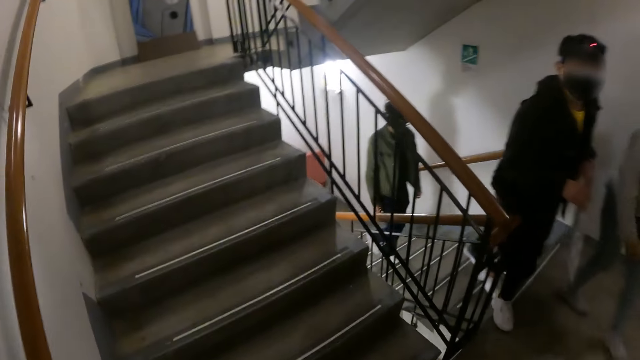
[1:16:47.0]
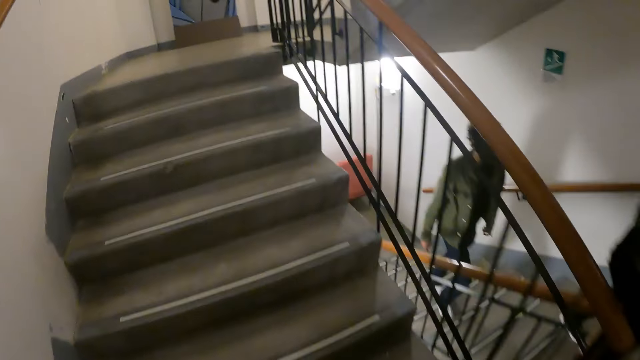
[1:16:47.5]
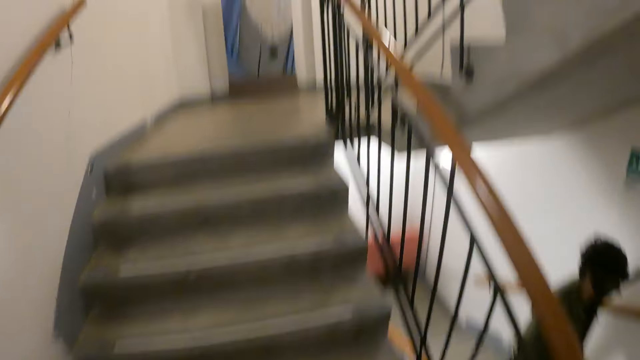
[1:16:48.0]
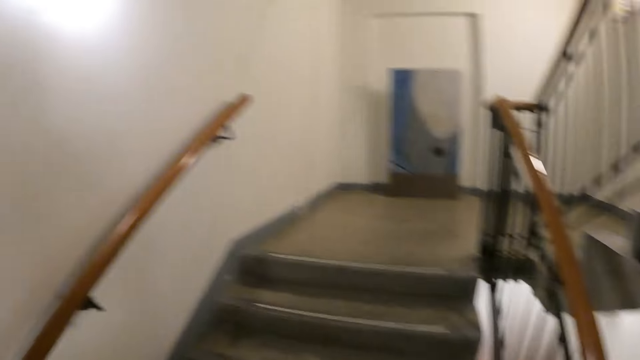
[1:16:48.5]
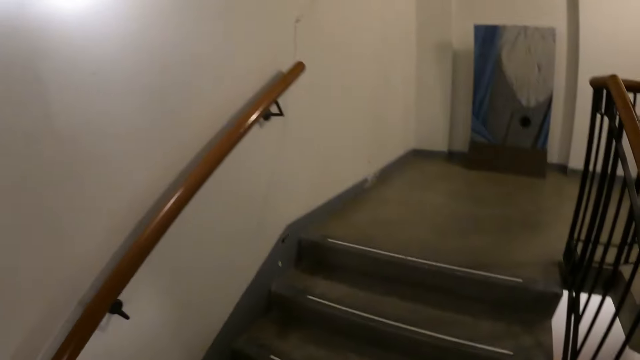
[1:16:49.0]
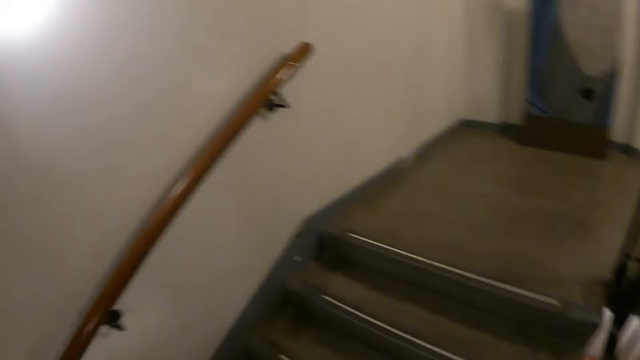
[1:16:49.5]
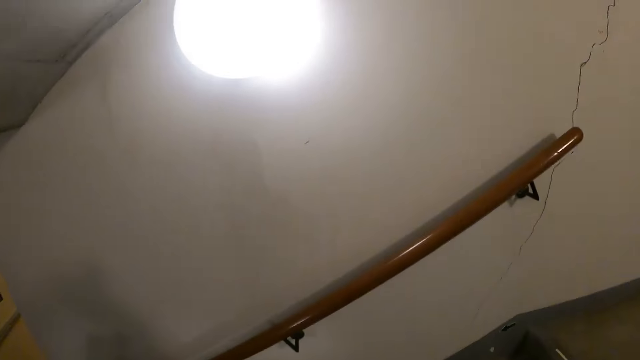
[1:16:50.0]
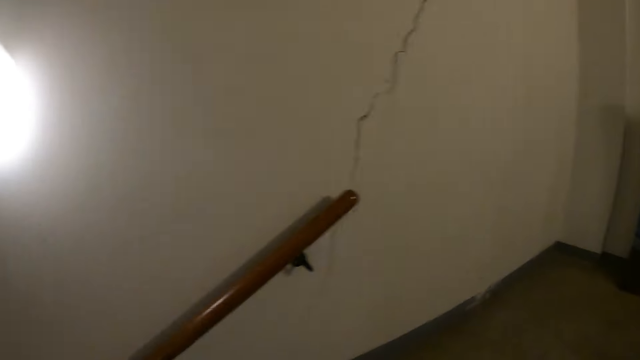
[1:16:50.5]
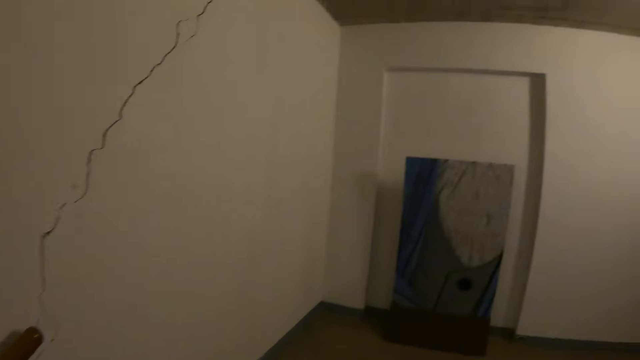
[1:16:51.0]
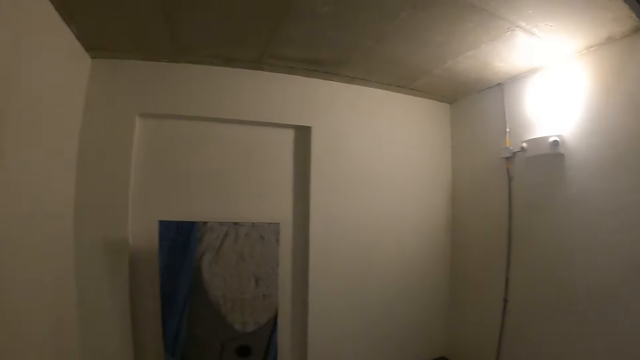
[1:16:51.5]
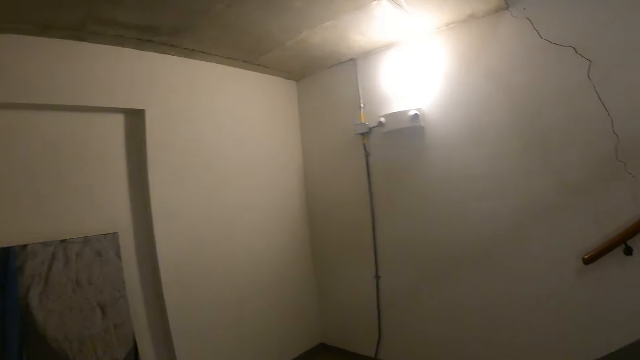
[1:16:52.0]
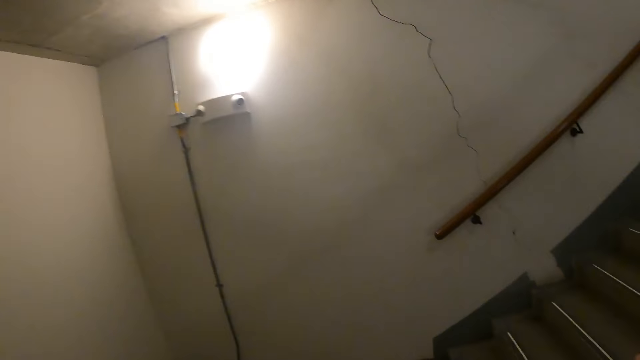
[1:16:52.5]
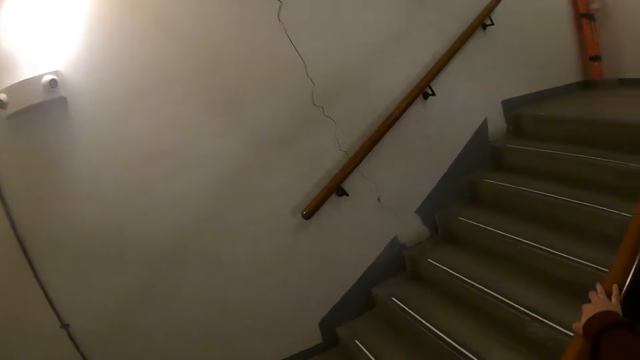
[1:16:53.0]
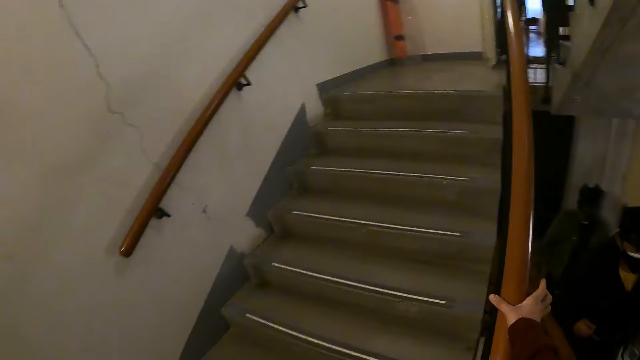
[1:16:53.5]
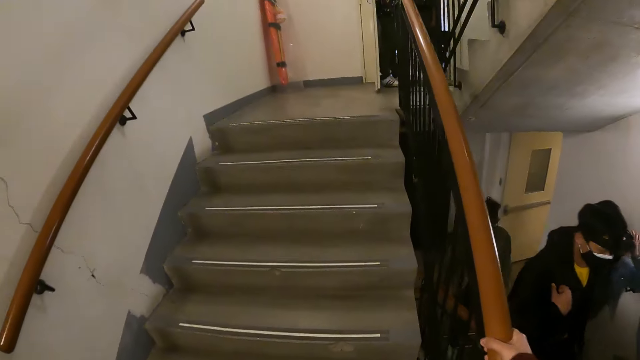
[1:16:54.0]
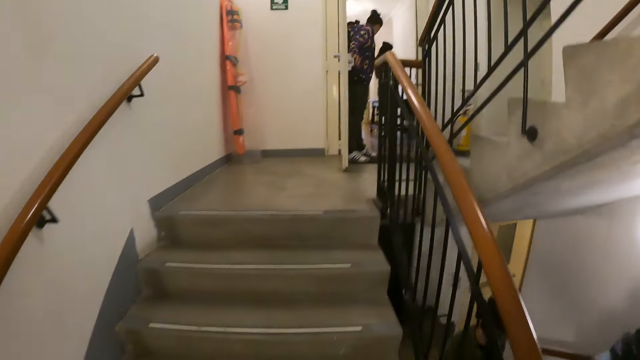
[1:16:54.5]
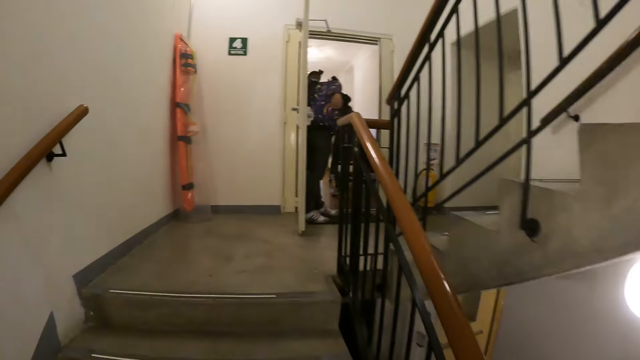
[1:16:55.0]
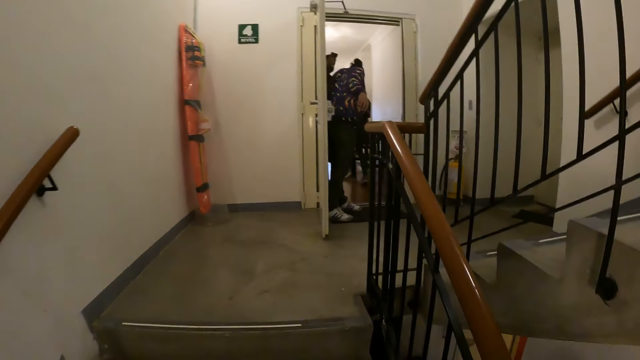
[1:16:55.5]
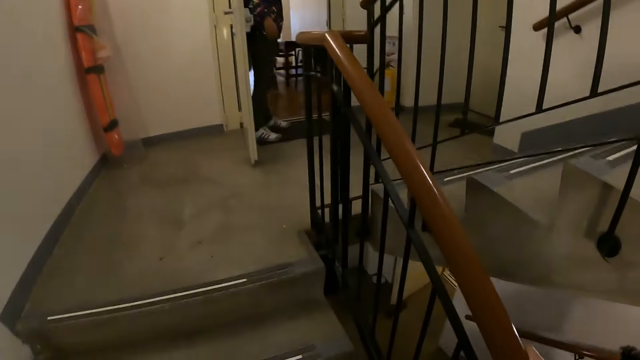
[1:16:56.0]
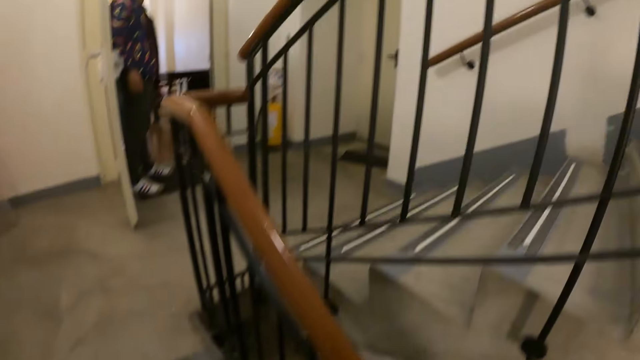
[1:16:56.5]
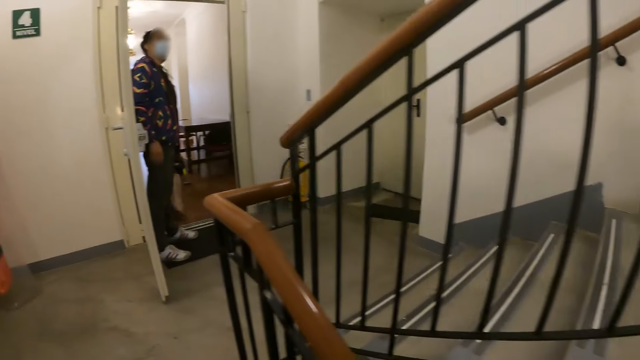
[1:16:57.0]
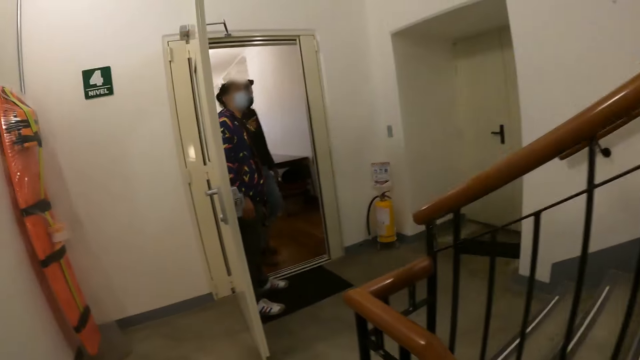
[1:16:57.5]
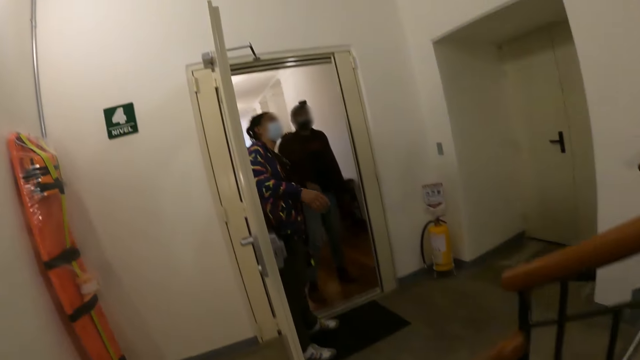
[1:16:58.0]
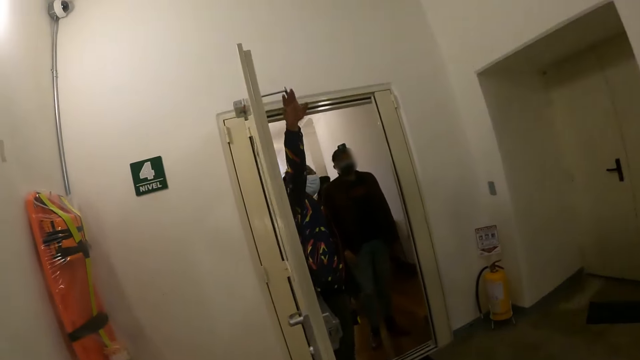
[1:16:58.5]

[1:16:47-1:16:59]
The camera wearer climbs up the stairs. They hold the stairs rail. They climb up the stairs.

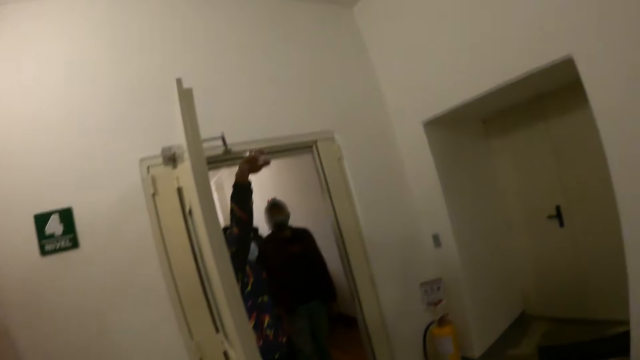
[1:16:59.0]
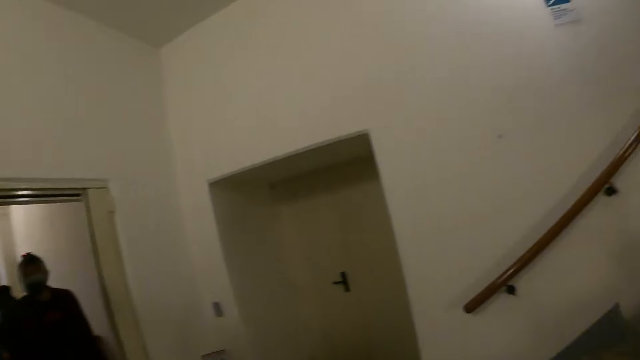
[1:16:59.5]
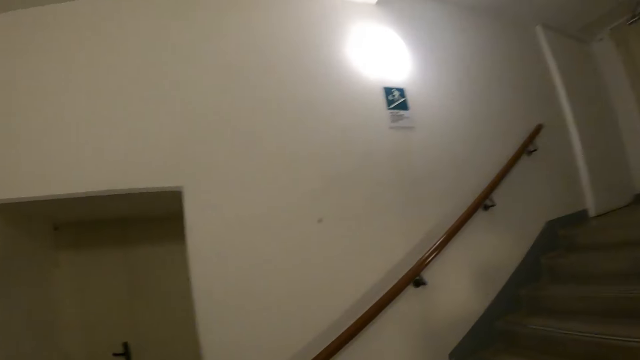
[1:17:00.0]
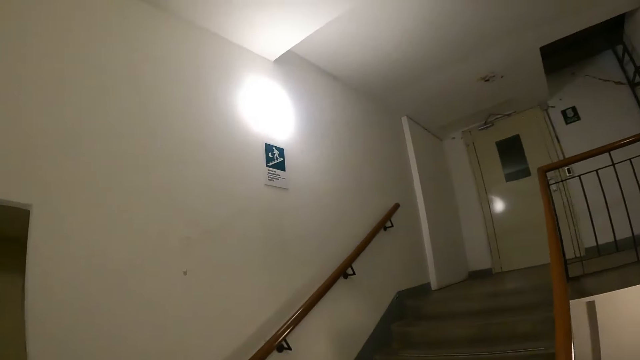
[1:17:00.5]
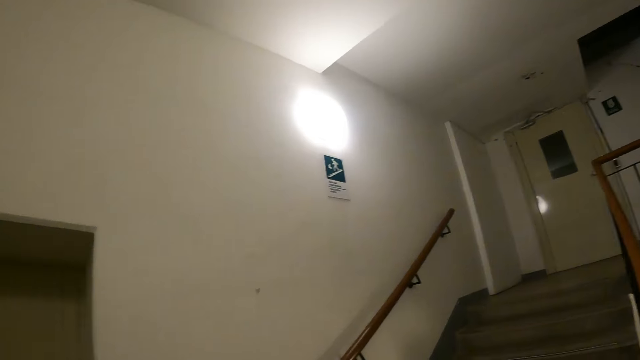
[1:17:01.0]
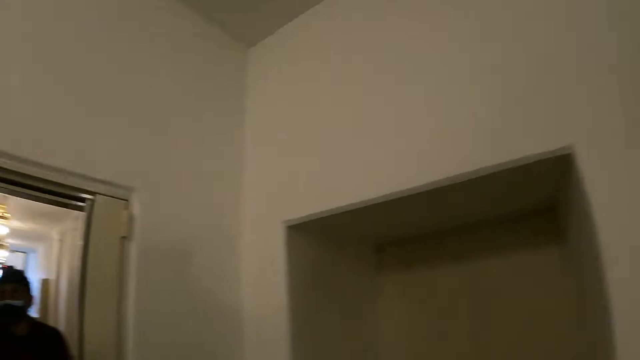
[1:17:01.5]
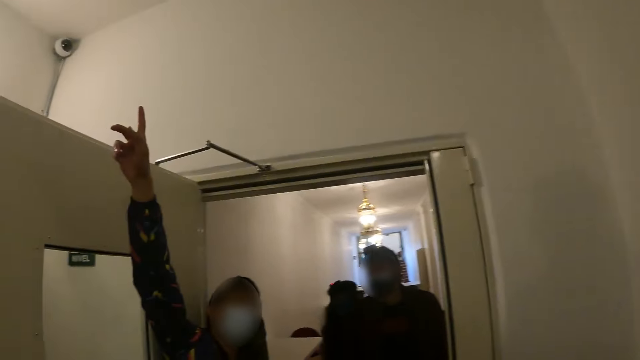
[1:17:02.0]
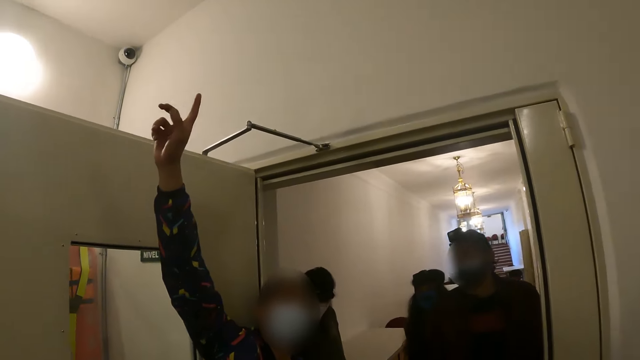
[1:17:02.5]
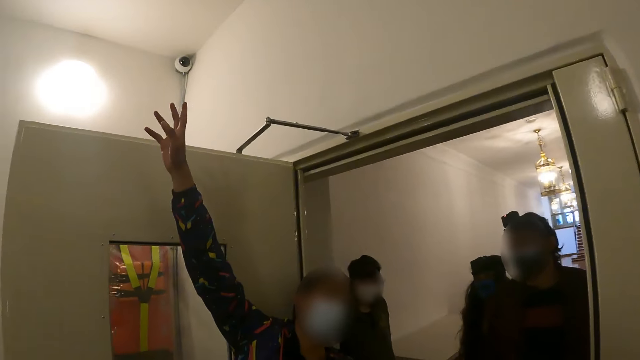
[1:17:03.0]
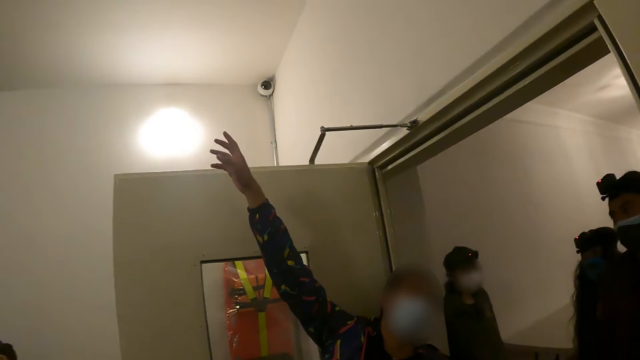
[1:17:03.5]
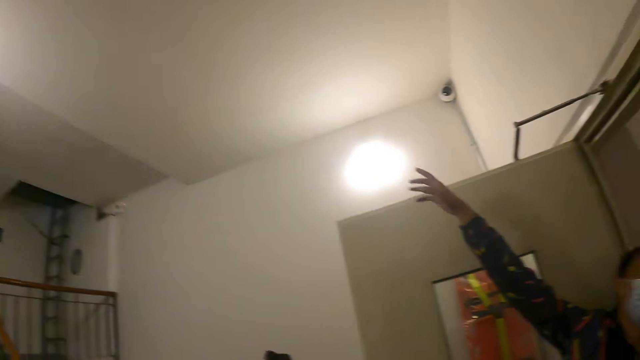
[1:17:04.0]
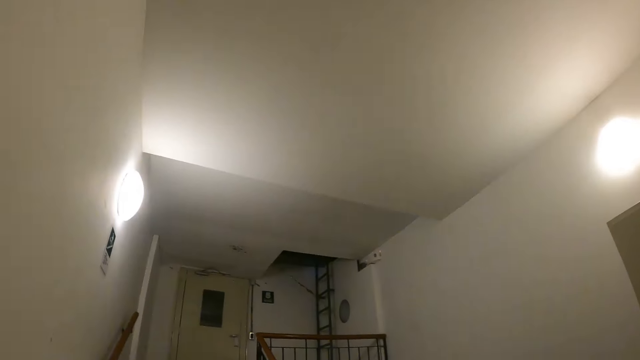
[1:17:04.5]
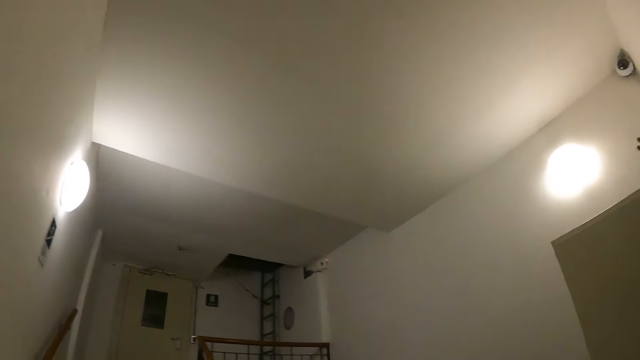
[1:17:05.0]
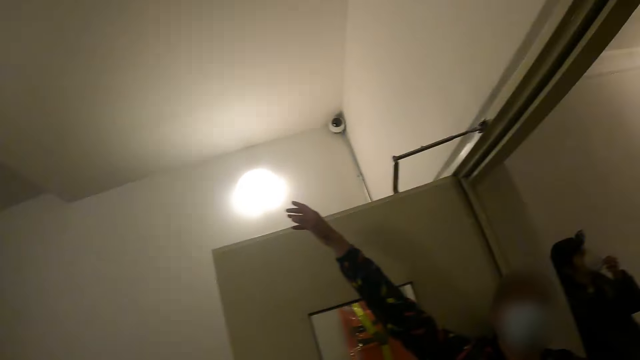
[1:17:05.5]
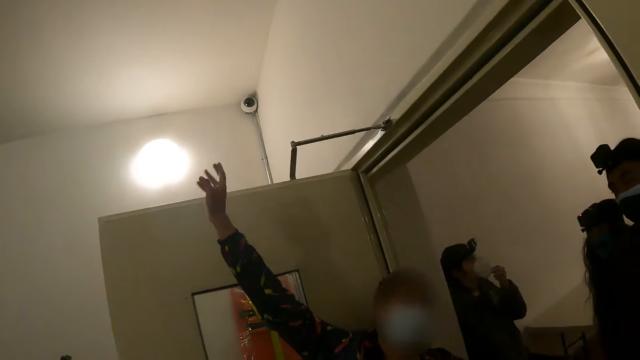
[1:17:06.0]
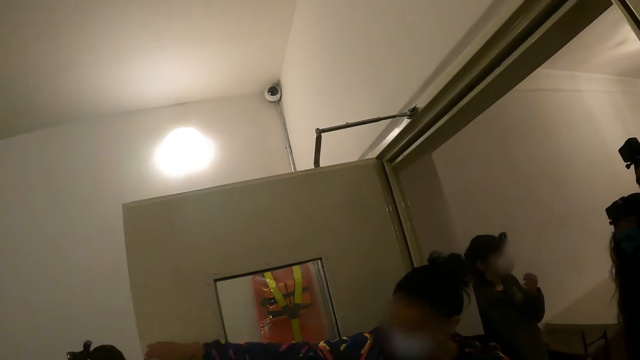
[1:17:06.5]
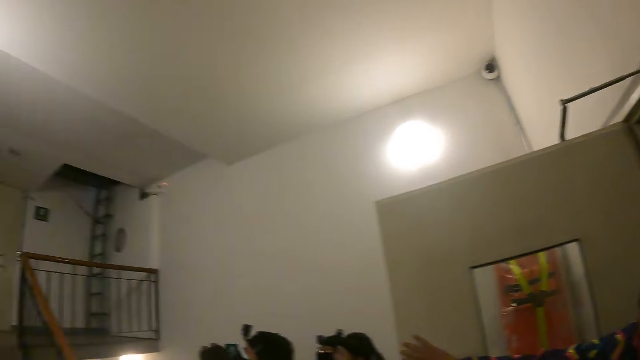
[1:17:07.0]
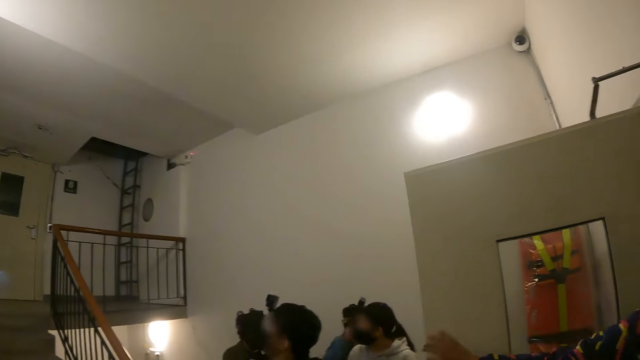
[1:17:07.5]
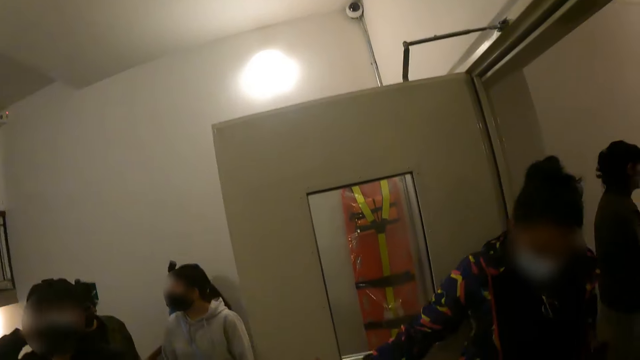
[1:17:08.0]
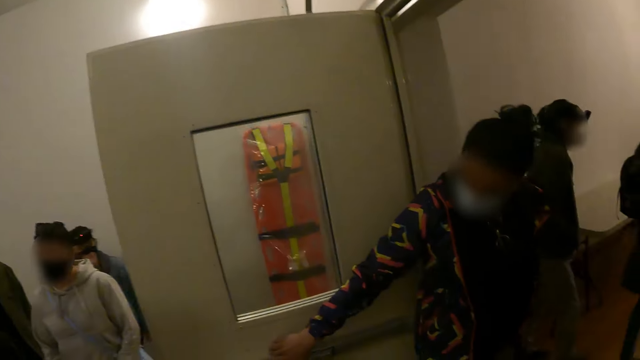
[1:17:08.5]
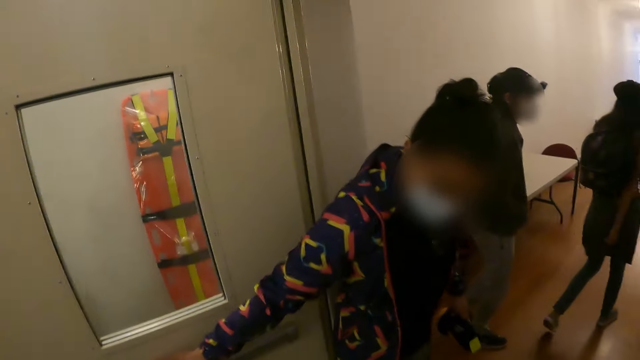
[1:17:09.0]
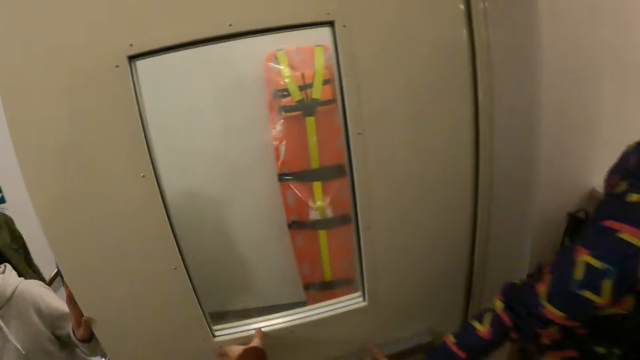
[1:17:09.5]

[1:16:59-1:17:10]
The camera wearer looks around. They look at a woman. The woman does a hand gesture. The camera wearer looks around the house. They walk around the house.
